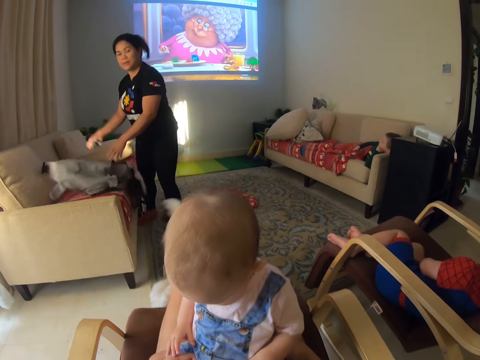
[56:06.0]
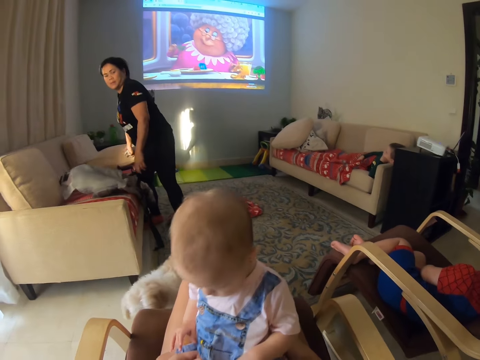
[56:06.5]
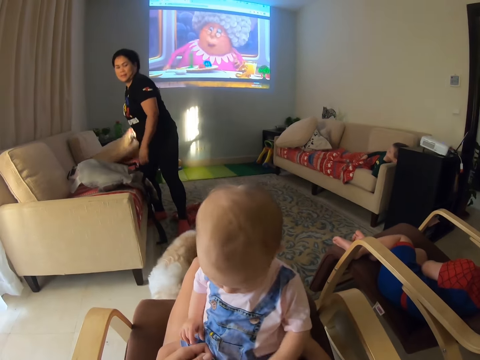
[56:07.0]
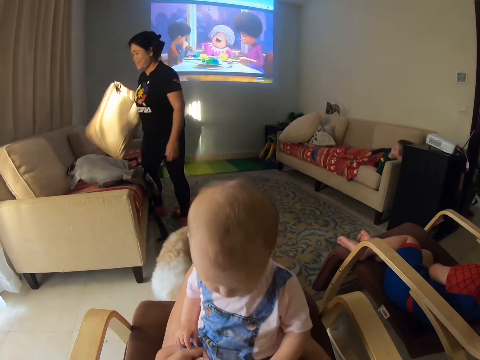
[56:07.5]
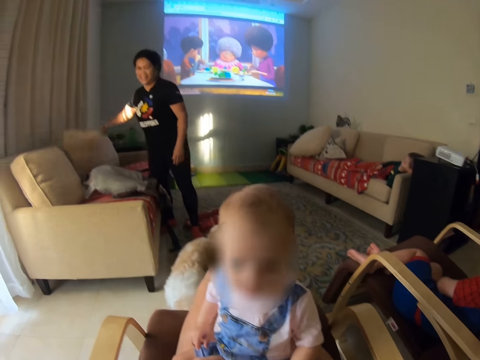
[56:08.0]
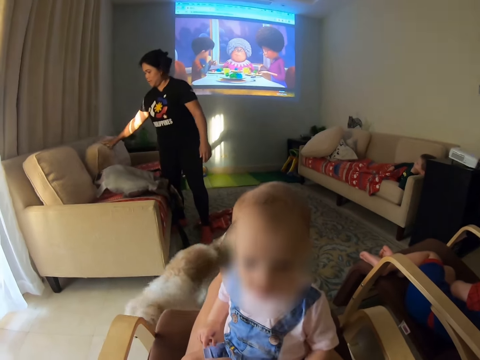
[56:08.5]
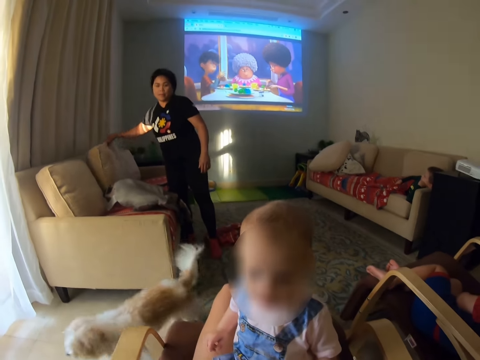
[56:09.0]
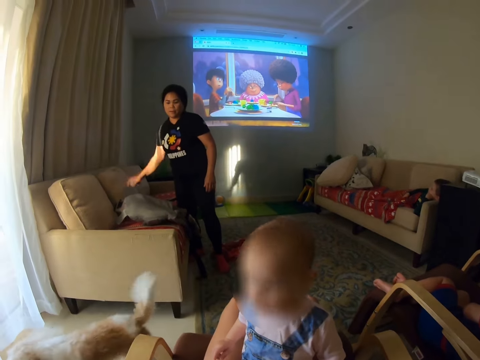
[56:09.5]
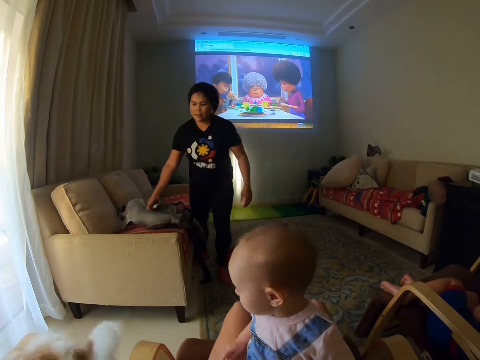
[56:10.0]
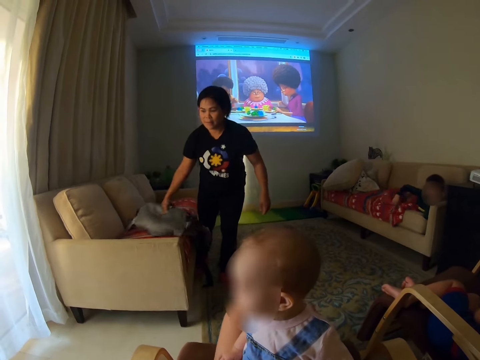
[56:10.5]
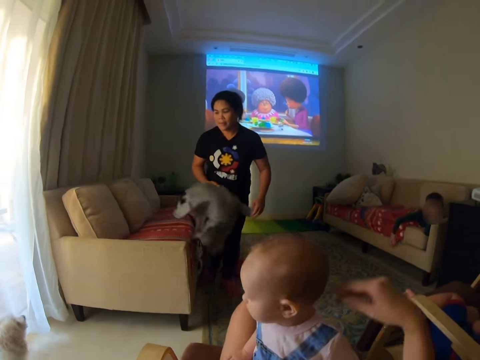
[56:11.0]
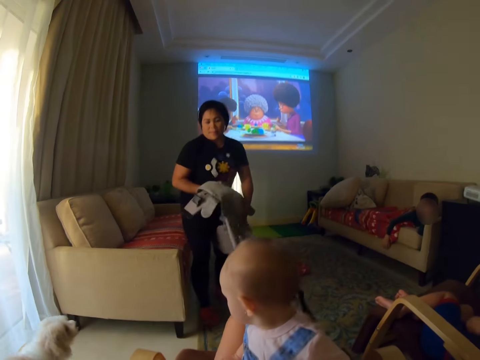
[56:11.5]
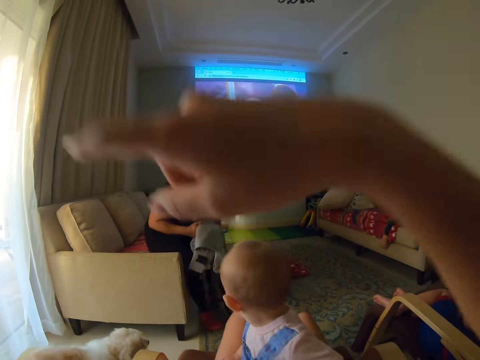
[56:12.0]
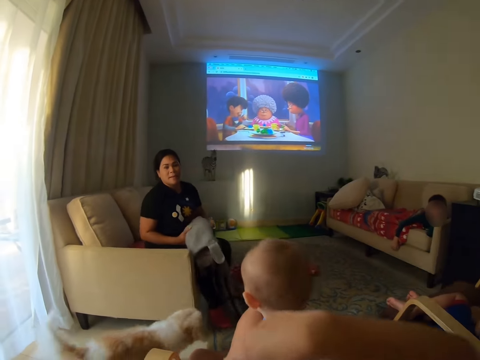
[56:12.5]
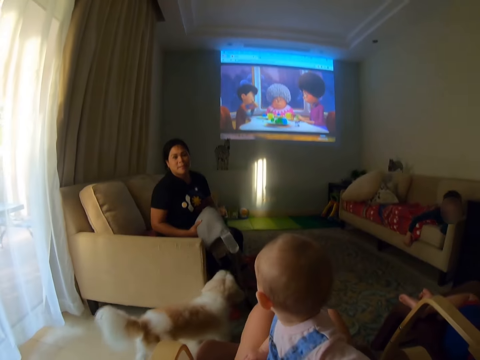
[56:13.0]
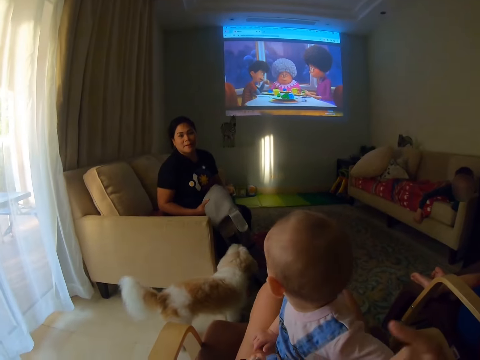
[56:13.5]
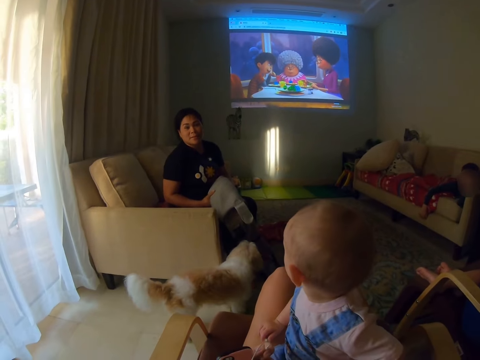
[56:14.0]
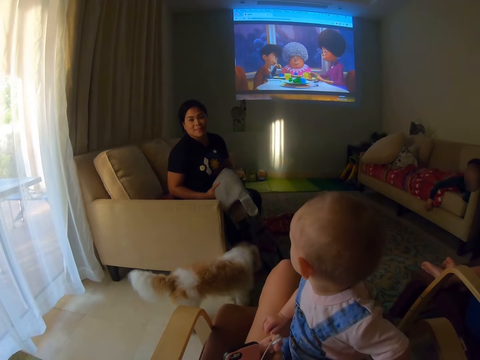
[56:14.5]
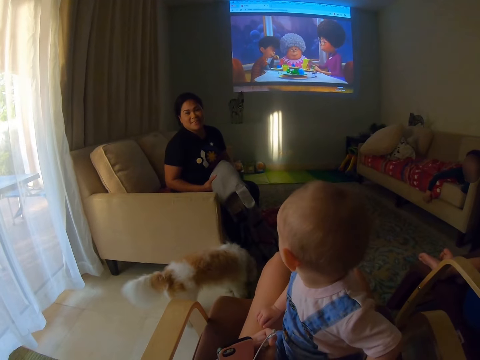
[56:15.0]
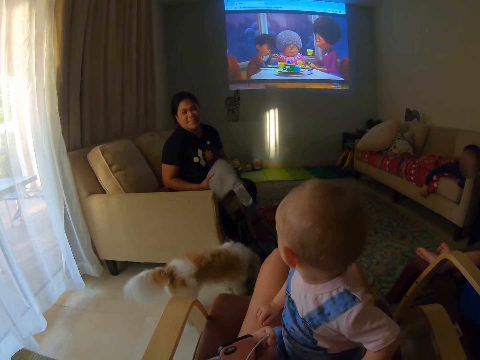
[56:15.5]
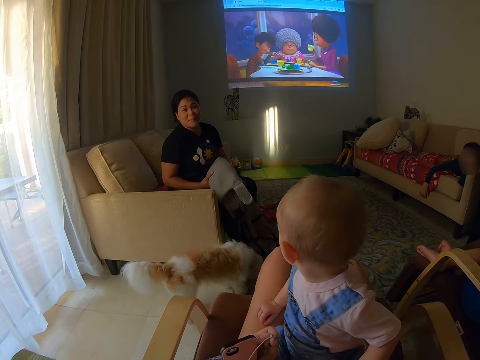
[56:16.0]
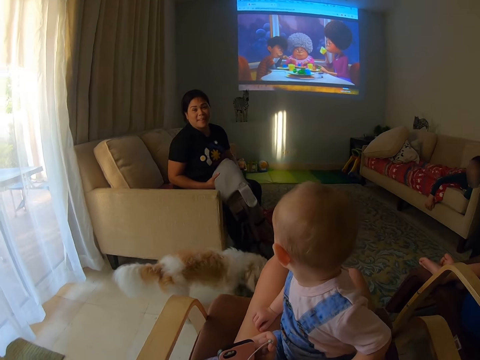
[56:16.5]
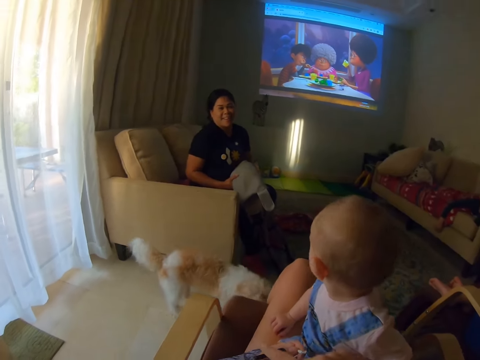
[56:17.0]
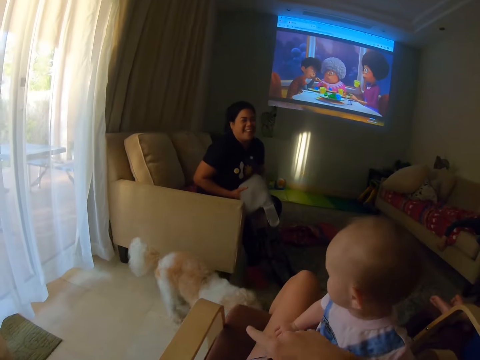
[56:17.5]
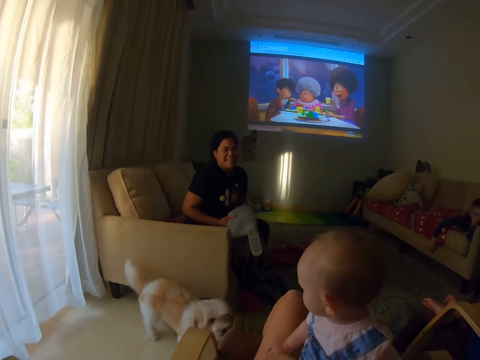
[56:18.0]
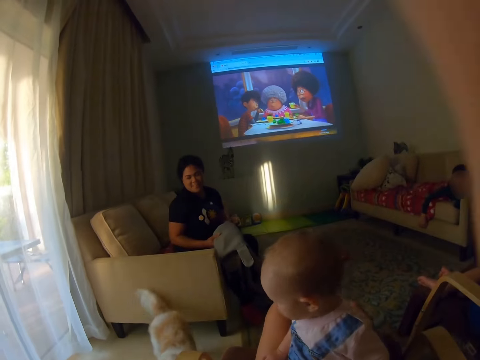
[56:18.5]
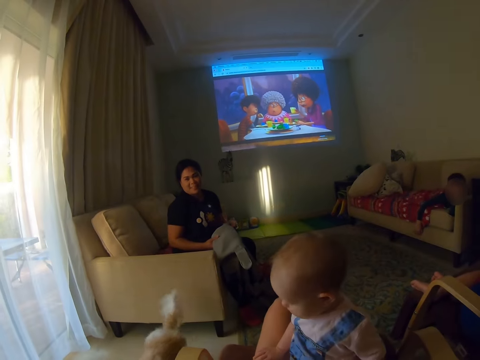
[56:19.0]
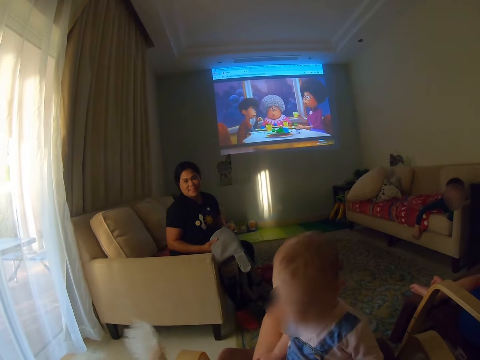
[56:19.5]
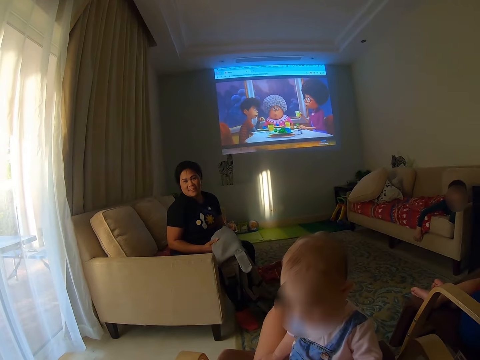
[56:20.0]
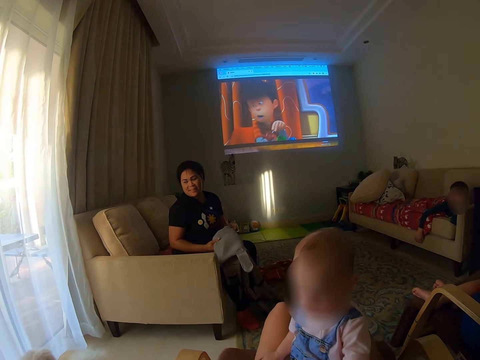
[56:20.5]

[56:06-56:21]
The camera wearer touches a baby. A lady drops a baby carrier. She picks up a back rest pillow and drops the back rest pillow. She picks up the baby carrier. The camera wearer lifts a hand and lowers a hand. The lady sits on the couch. She holds the baby carrier. The camera wearer moves a hand. They dialogue with the lady. They point at a dog. They lift a hand.

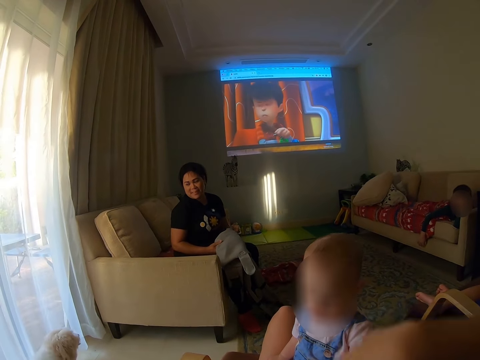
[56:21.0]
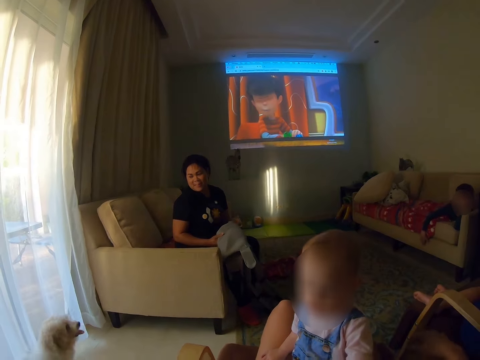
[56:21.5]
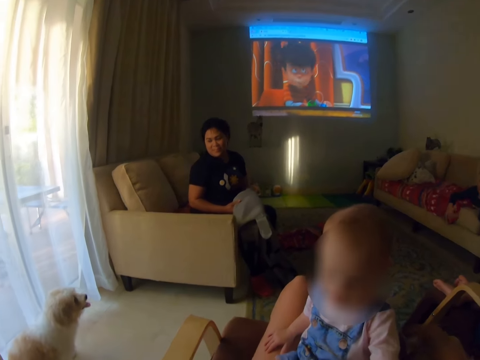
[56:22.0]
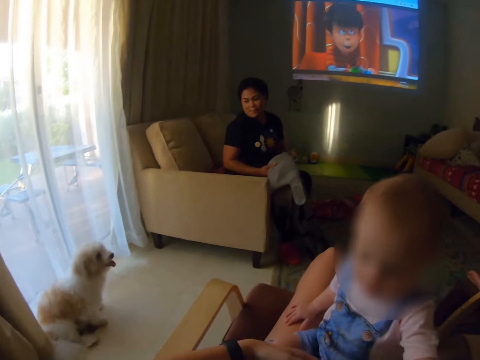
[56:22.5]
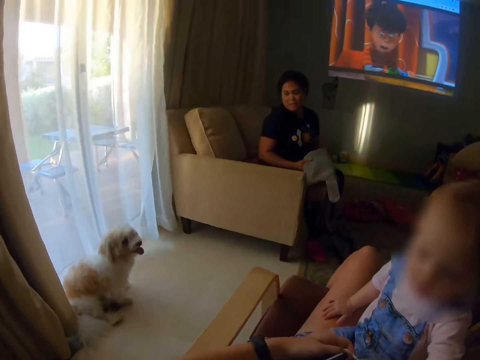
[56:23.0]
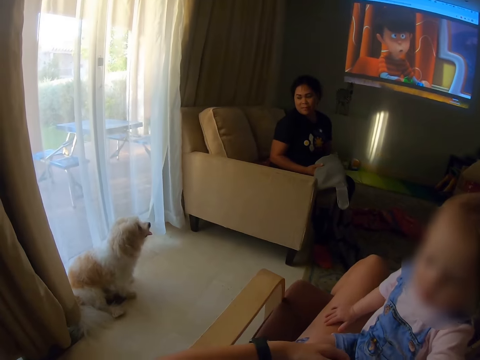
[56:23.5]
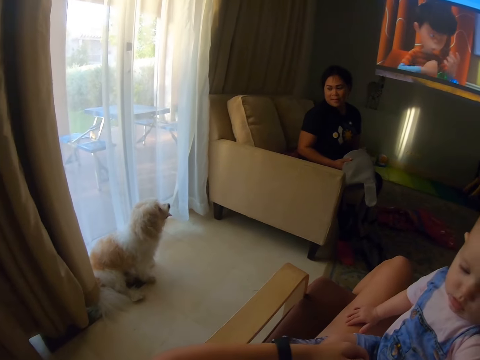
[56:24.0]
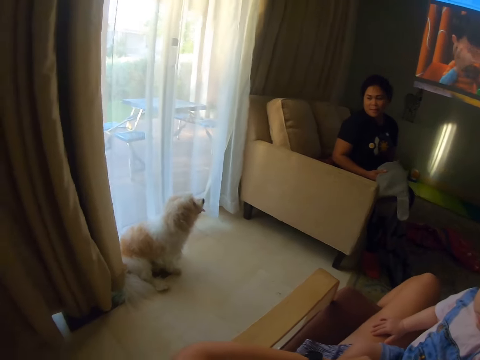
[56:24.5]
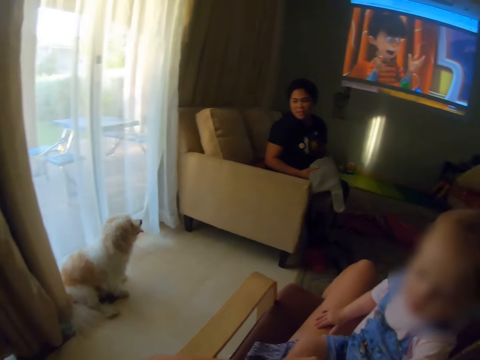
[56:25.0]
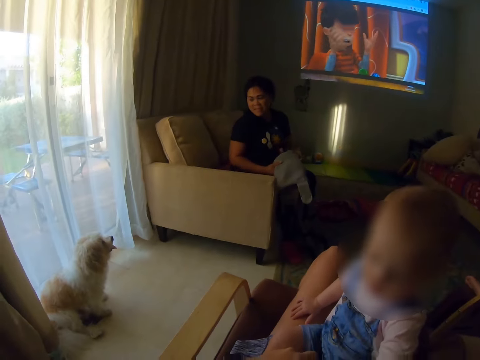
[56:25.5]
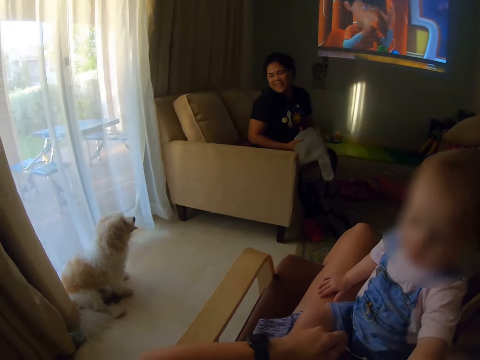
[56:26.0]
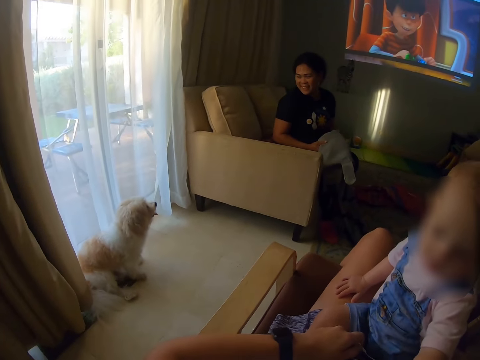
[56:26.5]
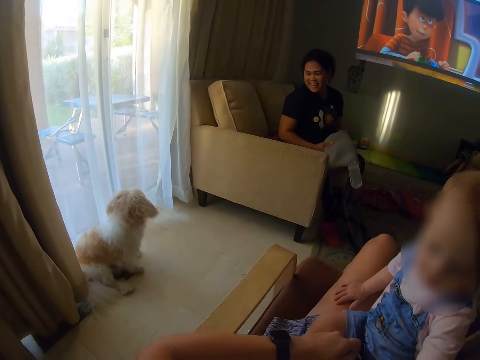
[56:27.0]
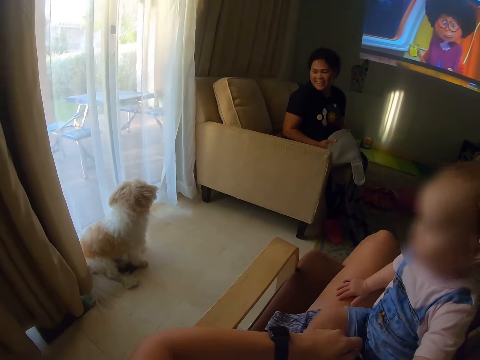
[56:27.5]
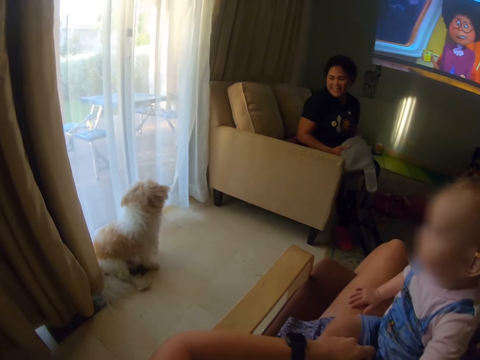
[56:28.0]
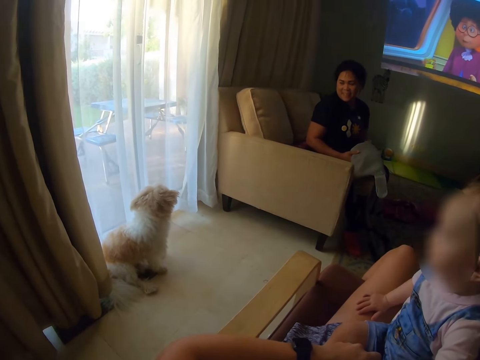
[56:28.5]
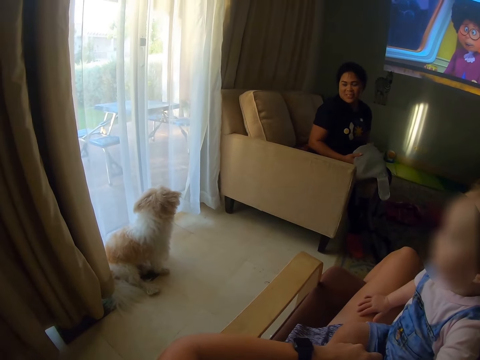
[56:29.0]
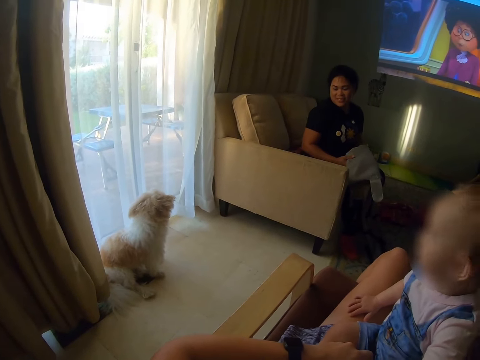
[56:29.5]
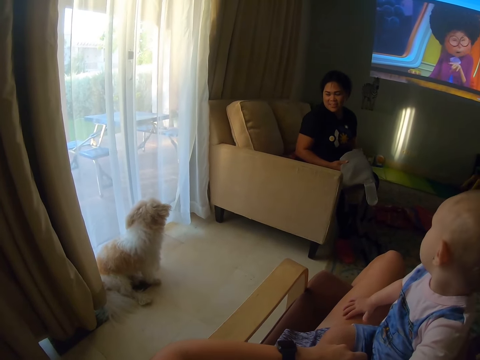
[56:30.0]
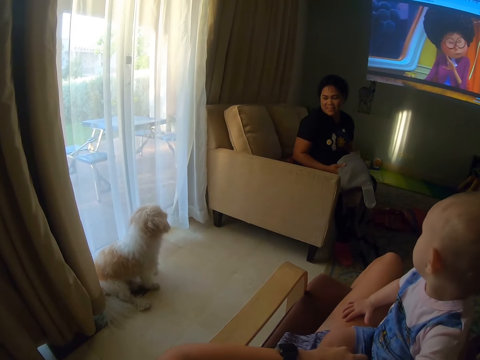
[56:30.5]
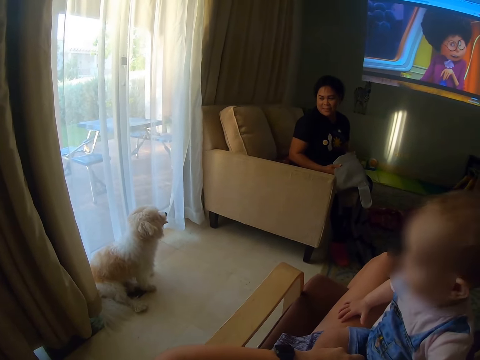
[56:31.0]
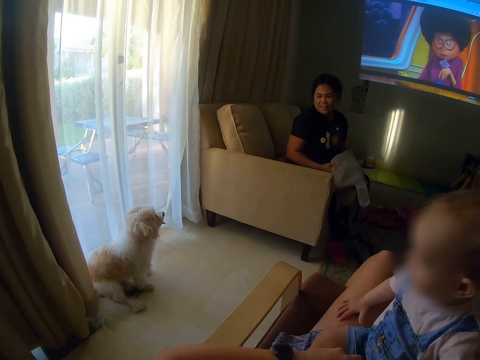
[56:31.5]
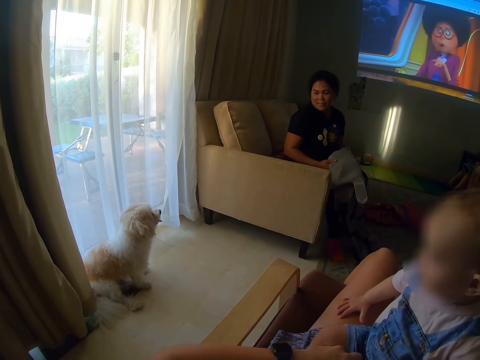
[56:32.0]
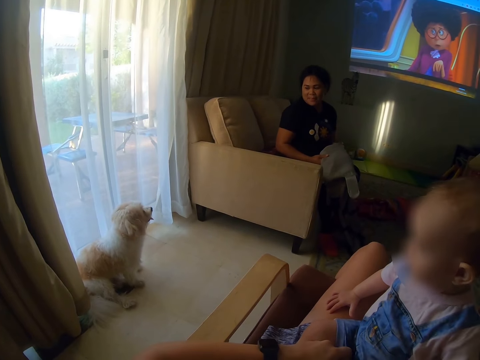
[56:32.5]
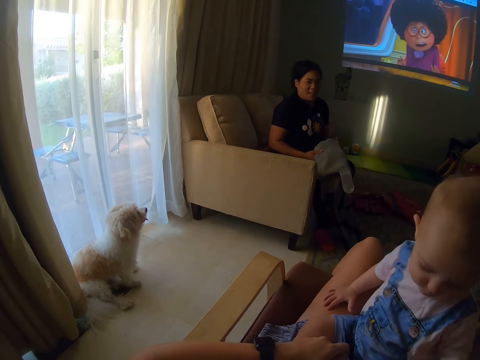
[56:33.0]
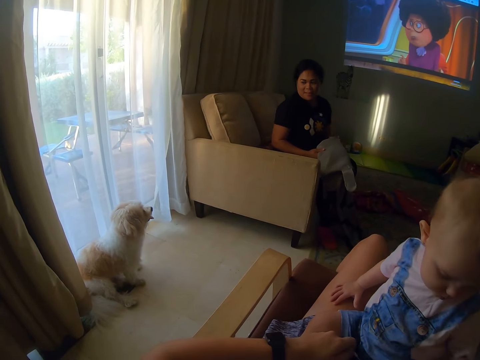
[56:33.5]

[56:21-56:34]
The camera wearer lowers a hand. They rest a hand on the chair. They move the right hand.
